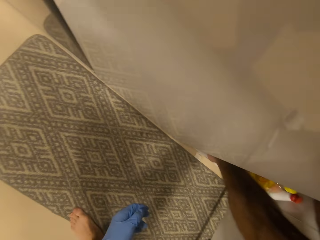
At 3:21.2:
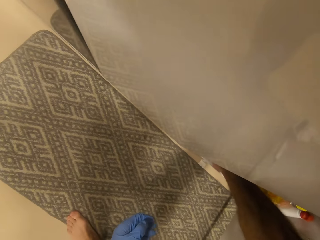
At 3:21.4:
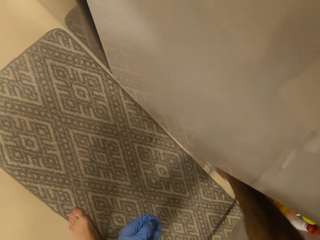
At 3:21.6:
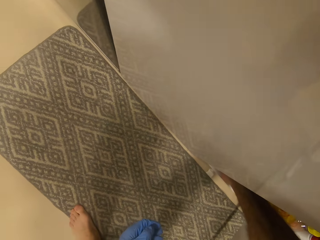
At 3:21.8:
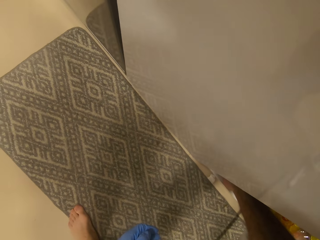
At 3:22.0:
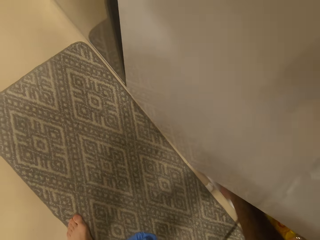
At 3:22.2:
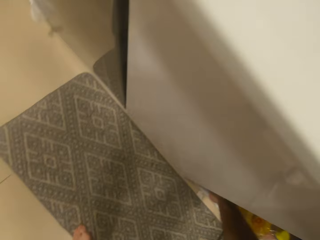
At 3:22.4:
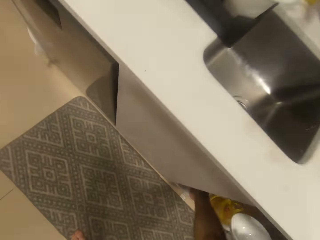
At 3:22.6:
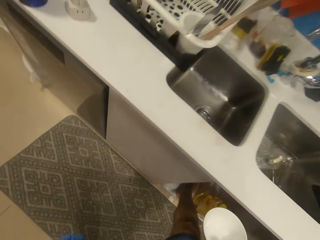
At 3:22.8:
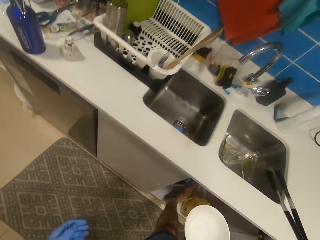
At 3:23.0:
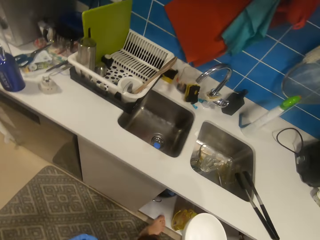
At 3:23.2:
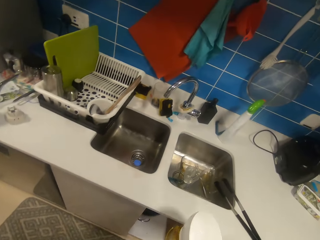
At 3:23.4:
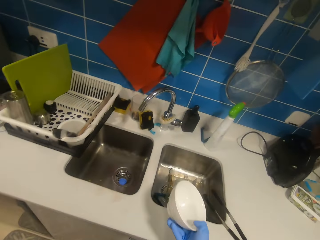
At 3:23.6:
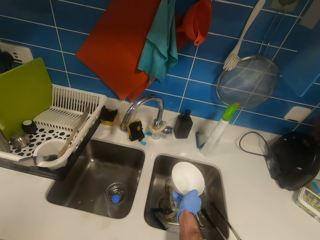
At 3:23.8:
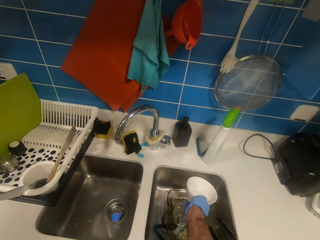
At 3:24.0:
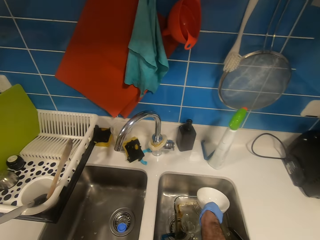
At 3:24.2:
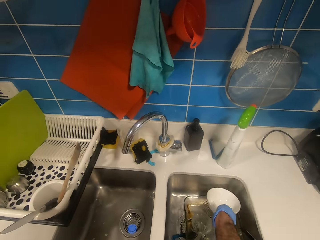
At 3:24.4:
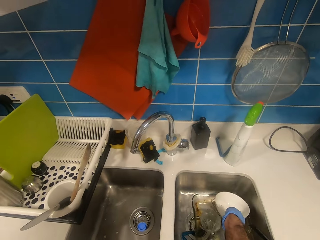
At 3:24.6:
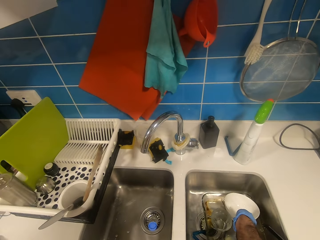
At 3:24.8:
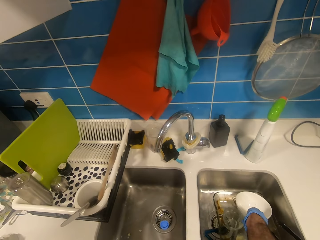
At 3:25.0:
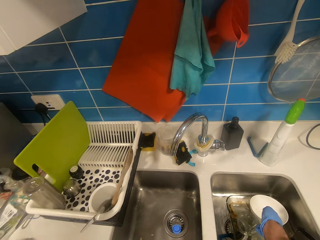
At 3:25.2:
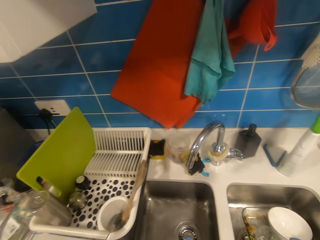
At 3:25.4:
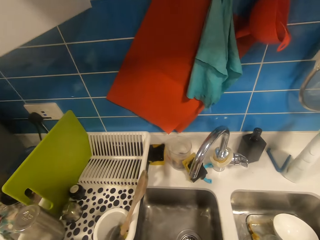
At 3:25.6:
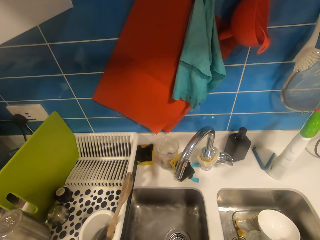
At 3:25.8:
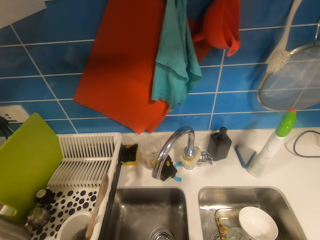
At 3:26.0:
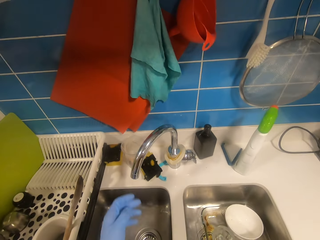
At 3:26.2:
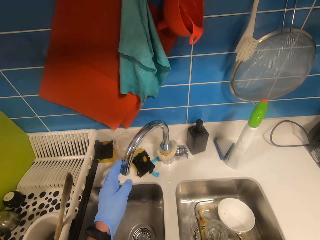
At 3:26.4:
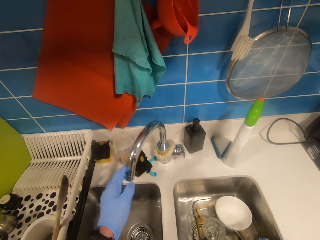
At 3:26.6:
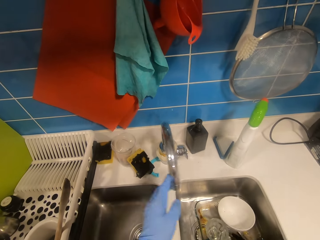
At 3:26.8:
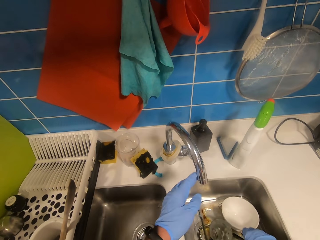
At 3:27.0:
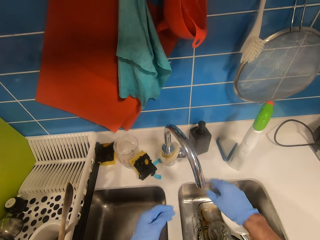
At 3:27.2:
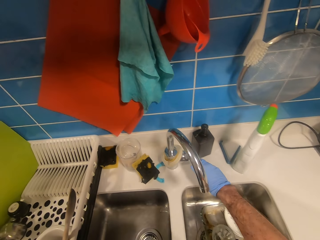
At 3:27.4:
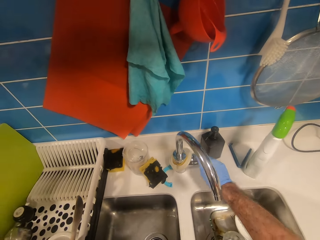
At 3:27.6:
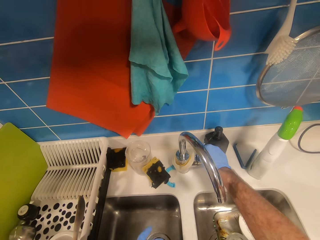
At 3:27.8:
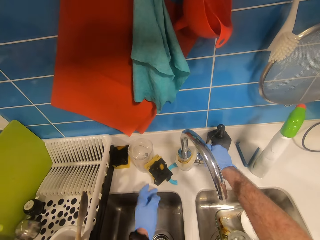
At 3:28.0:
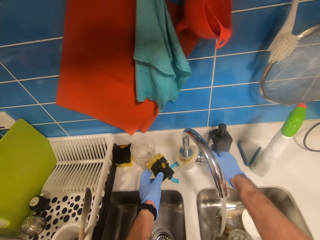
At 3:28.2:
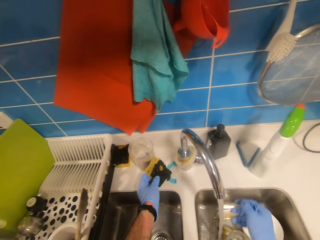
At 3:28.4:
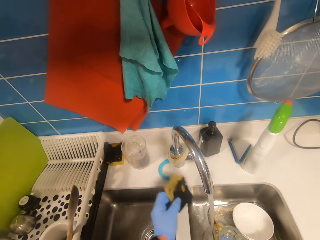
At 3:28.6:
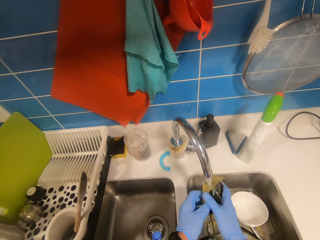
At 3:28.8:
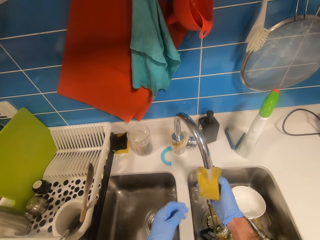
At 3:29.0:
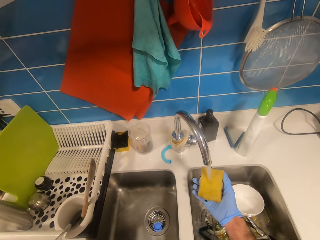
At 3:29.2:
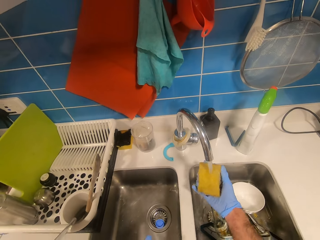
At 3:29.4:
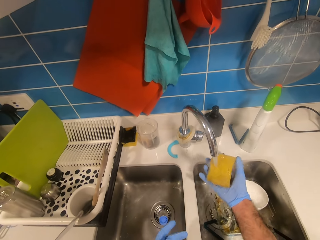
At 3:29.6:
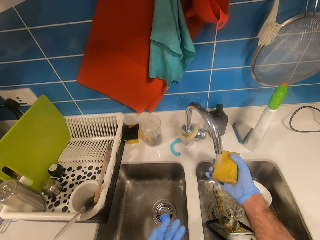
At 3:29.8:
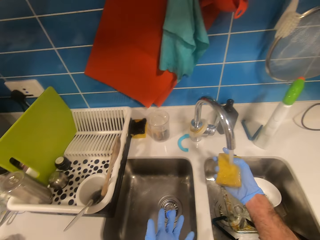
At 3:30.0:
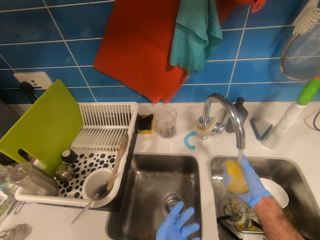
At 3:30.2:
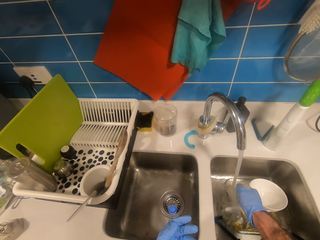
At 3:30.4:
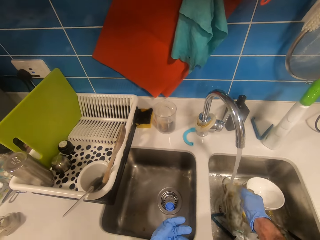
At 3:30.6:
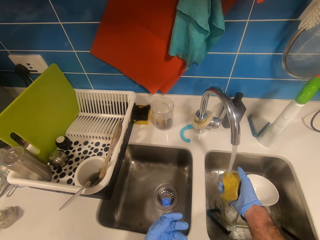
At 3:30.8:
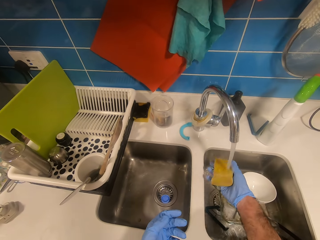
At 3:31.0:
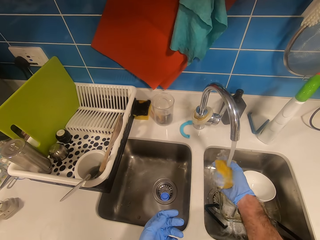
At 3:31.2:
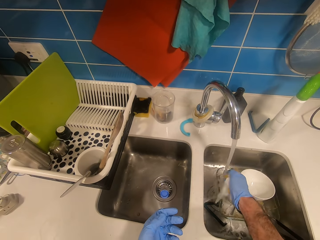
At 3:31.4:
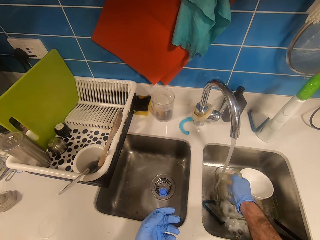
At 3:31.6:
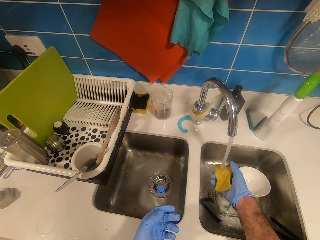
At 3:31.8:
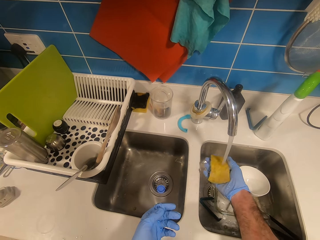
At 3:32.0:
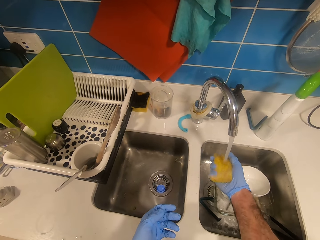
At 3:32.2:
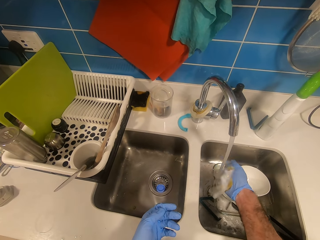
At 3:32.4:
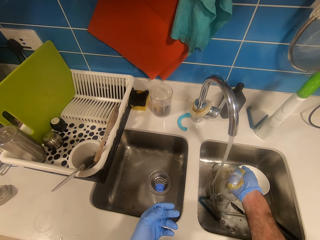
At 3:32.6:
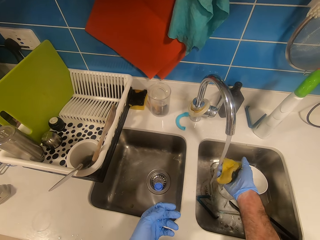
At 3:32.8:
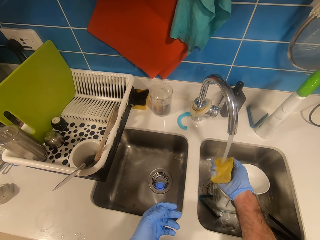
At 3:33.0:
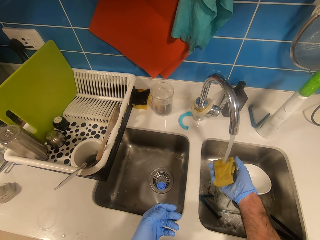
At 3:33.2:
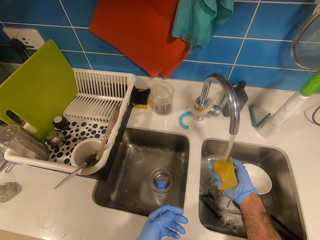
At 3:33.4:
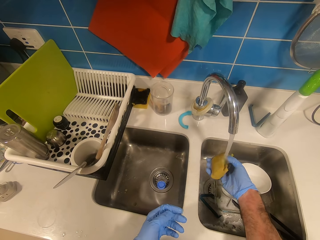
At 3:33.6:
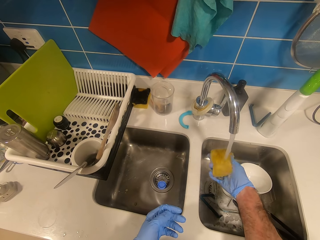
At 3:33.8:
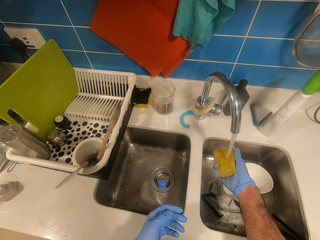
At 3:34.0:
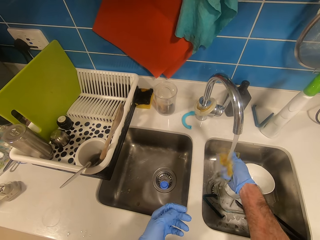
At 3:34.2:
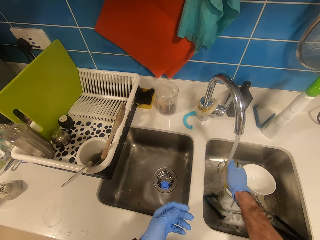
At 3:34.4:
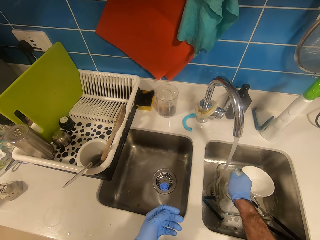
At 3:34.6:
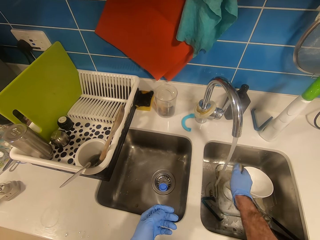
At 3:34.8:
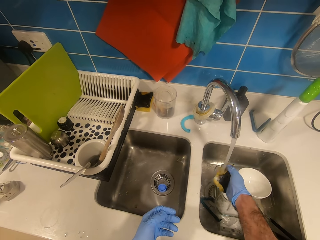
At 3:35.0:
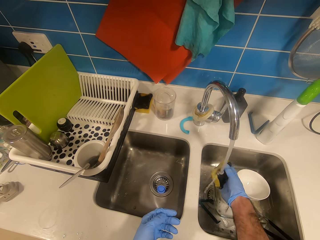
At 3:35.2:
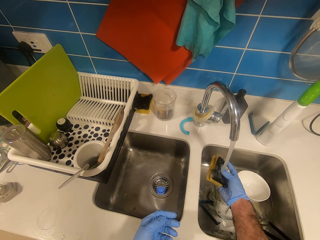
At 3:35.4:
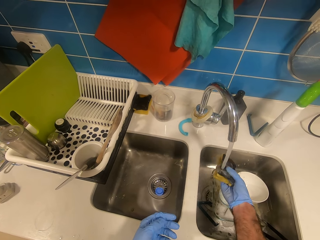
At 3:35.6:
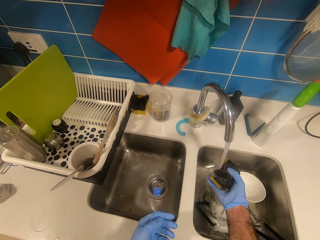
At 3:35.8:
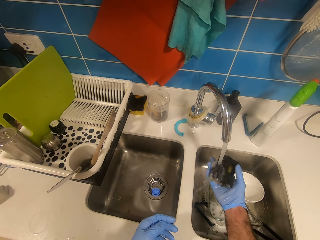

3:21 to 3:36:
The camera wearer pours leftovers in the dustbin. They put the plate in the sink. They adjust the sink, turn on the tap, take the sponge, and wash the sponge.

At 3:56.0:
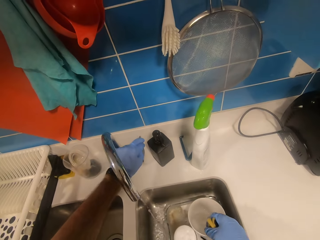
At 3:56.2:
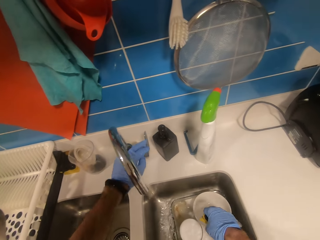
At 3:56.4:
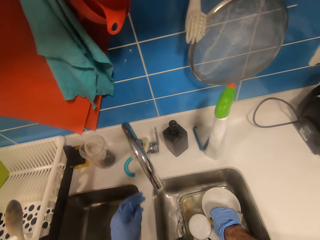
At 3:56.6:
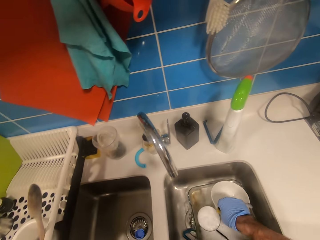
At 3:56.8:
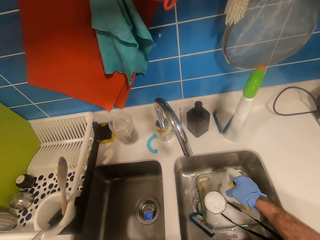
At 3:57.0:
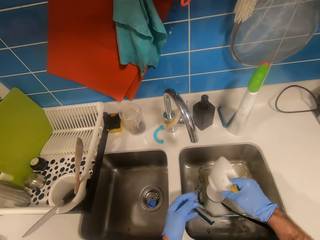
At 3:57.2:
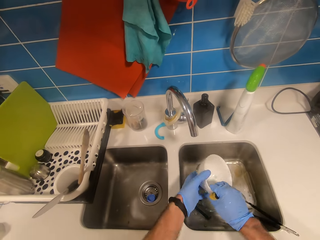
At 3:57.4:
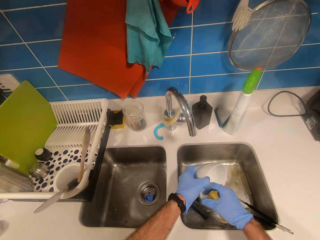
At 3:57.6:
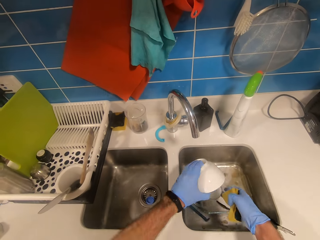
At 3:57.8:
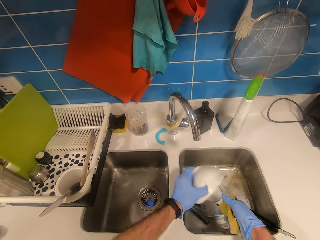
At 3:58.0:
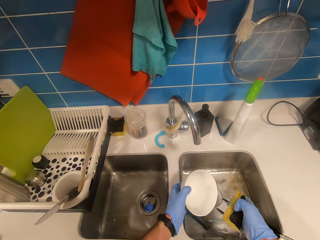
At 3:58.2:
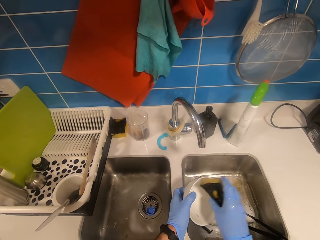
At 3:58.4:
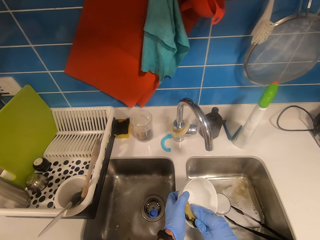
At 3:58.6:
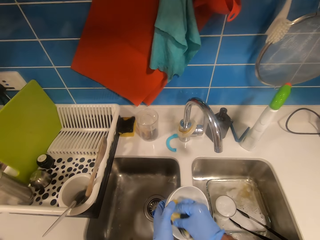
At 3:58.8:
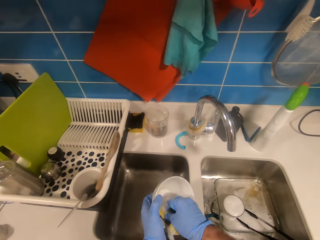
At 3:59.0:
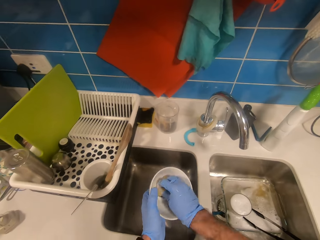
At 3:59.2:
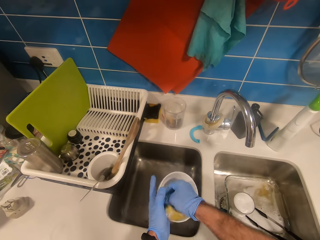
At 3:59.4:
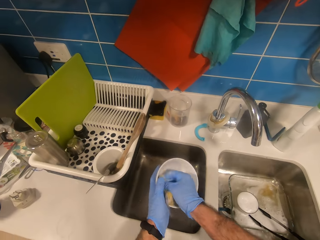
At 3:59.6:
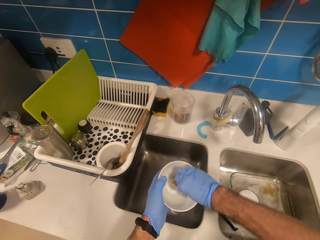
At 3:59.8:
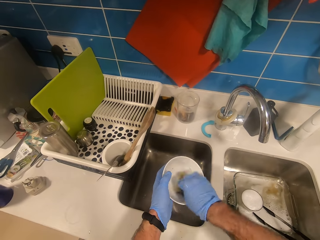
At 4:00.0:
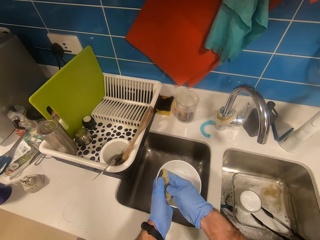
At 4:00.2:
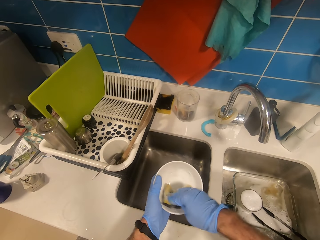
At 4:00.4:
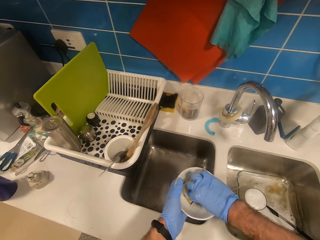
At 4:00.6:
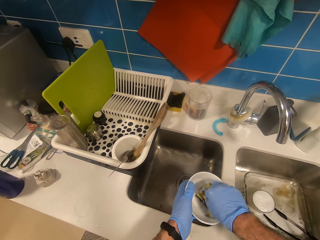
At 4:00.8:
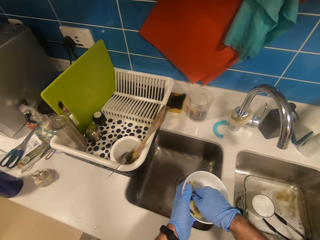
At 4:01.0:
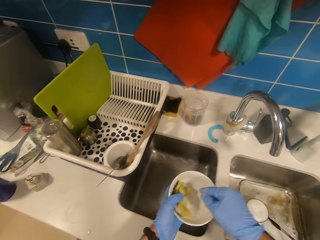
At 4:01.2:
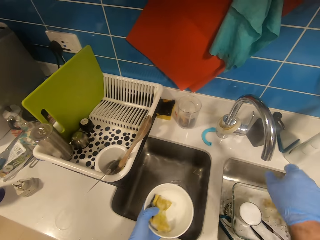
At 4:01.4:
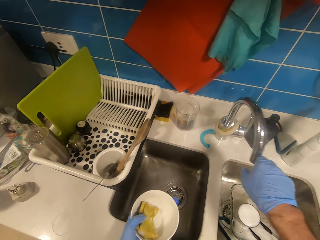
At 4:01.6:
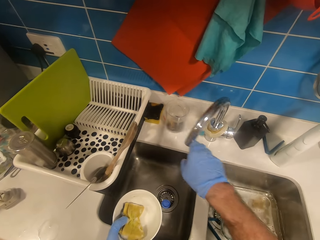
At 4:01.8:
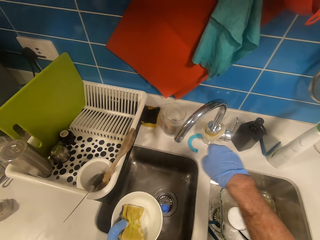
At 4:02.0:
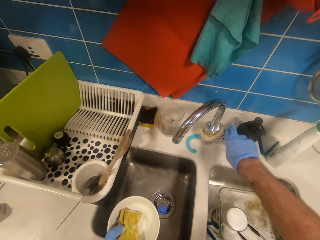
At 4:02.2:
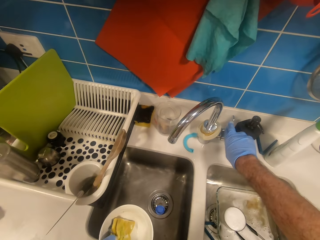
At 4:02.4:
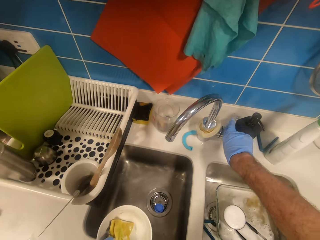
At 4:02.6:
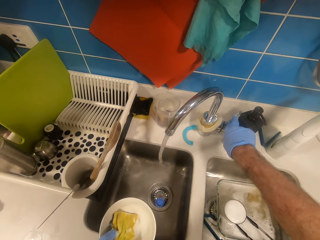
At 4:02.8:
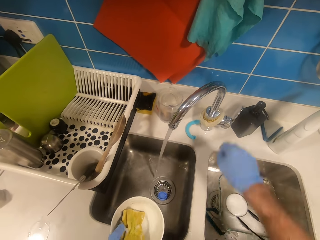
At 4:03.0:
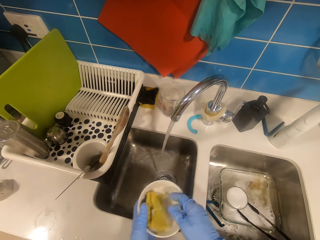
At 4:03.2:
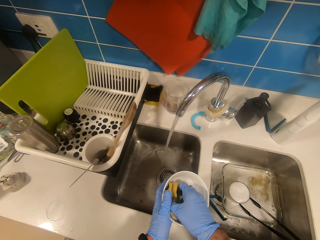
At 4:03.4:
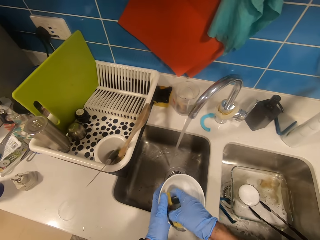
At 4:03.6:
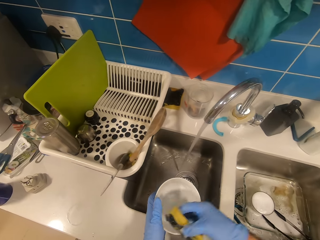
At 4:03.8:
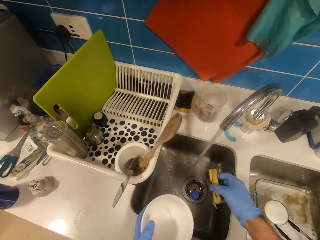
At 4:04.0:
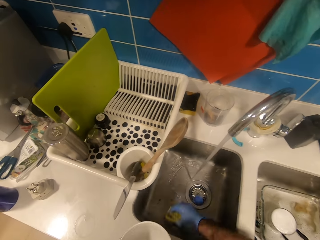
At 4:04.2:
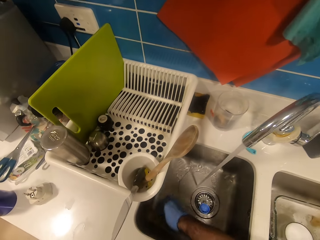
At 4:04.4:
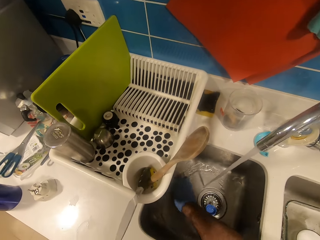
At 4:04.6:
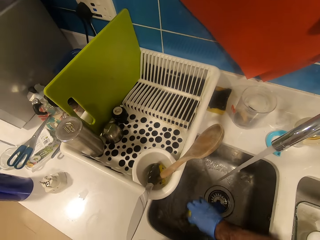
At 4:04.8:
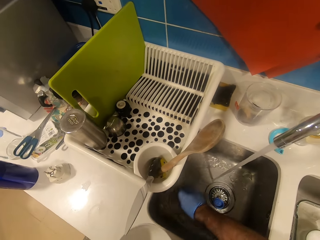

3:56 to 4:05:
The camera wearer turns off the tap. They wash the plate. They adjust the tap and turn on the tap.
